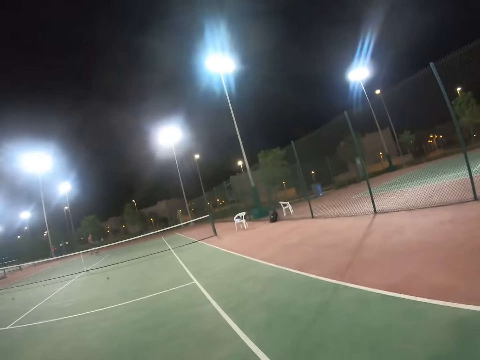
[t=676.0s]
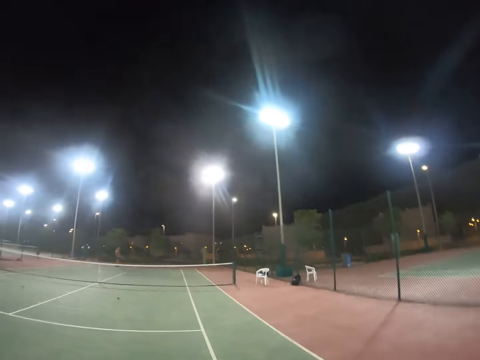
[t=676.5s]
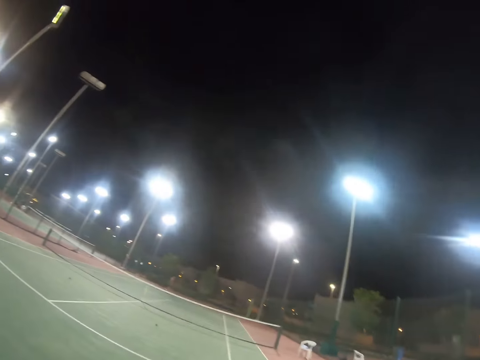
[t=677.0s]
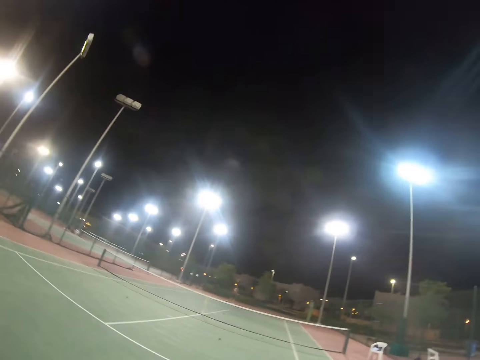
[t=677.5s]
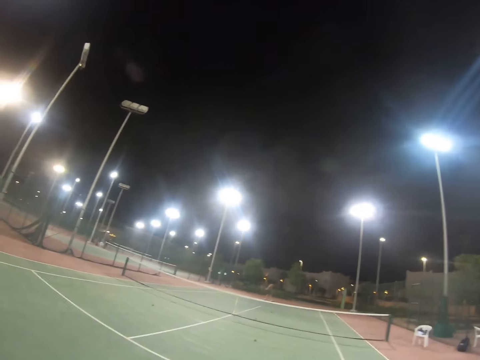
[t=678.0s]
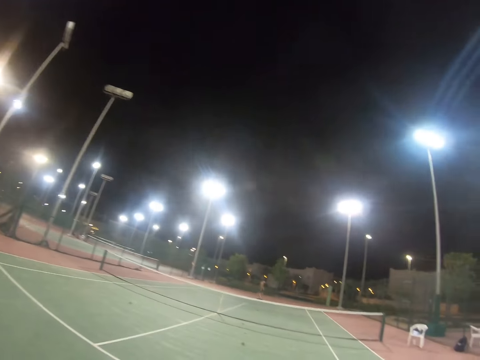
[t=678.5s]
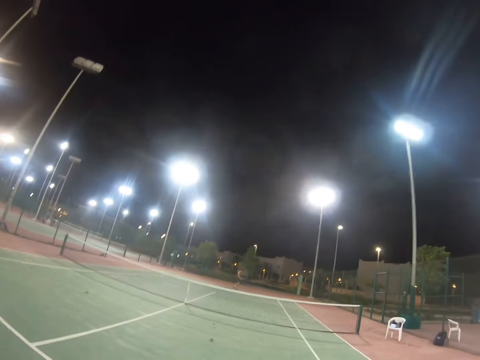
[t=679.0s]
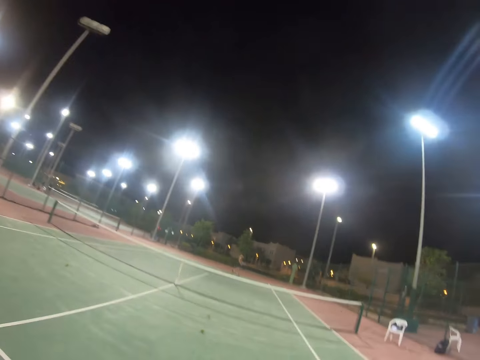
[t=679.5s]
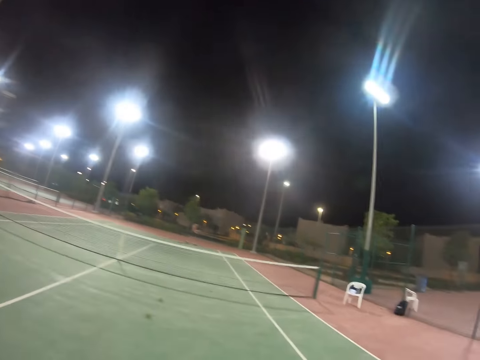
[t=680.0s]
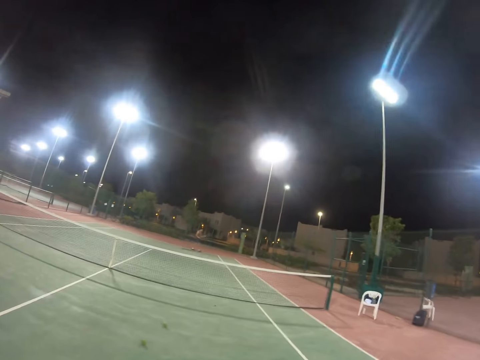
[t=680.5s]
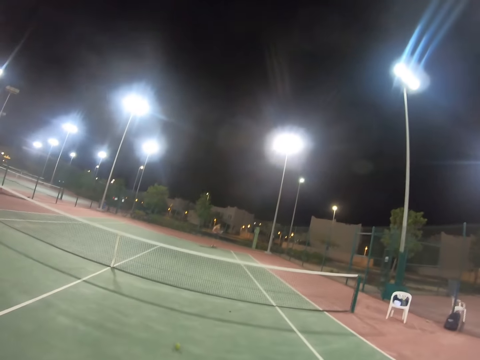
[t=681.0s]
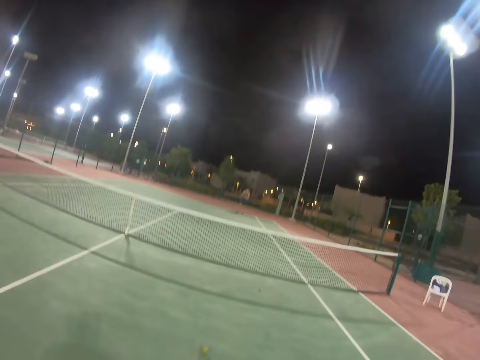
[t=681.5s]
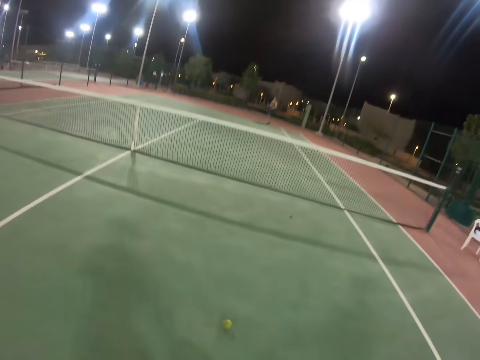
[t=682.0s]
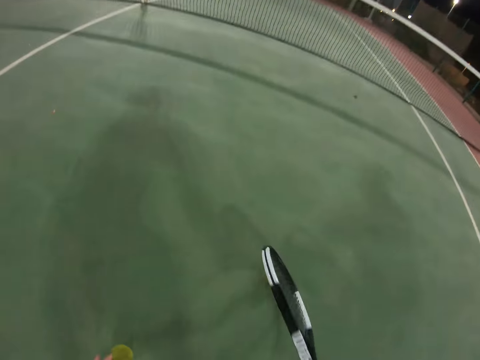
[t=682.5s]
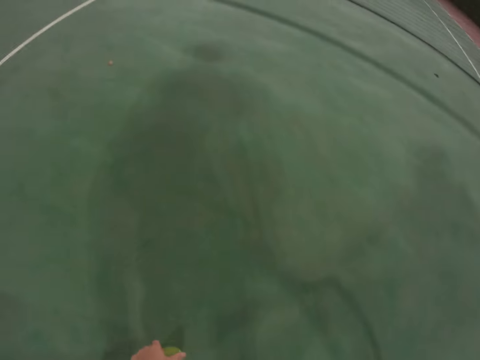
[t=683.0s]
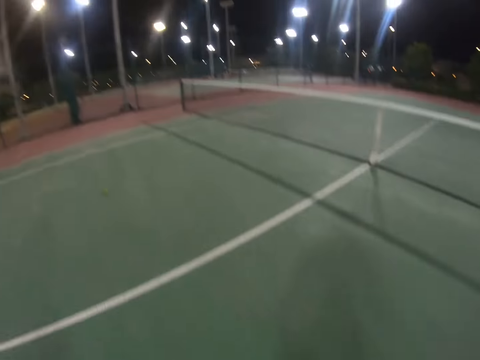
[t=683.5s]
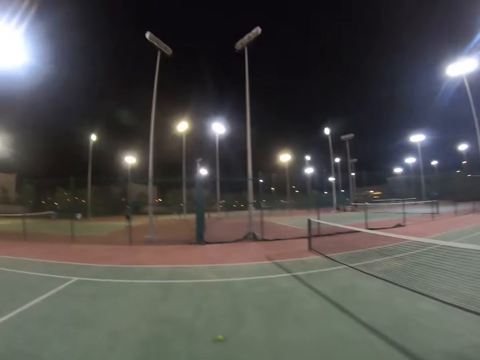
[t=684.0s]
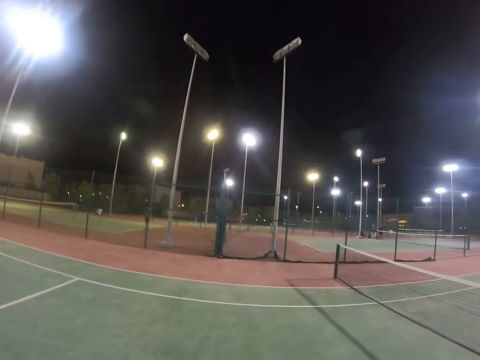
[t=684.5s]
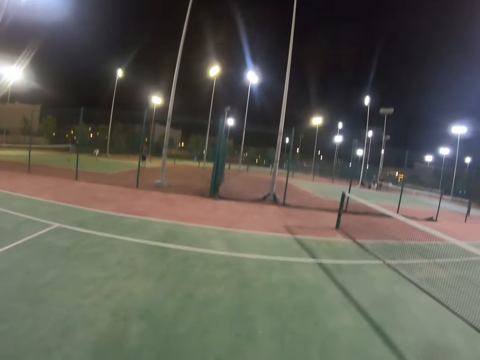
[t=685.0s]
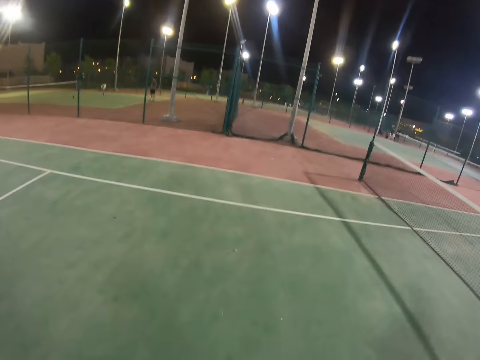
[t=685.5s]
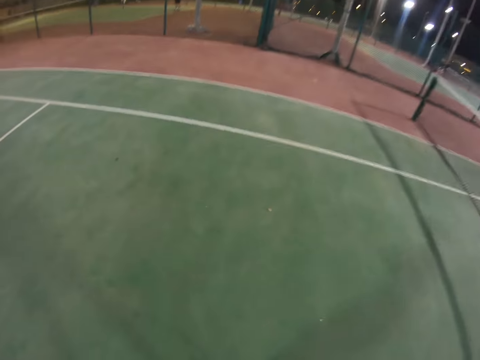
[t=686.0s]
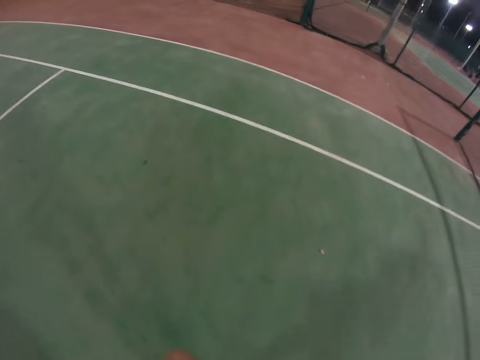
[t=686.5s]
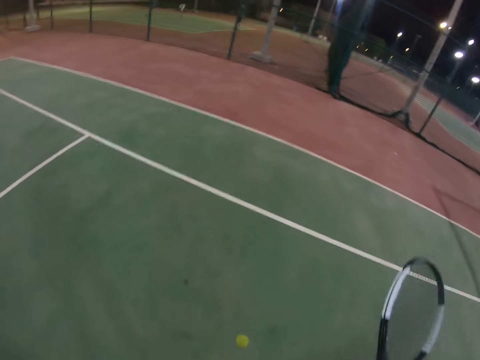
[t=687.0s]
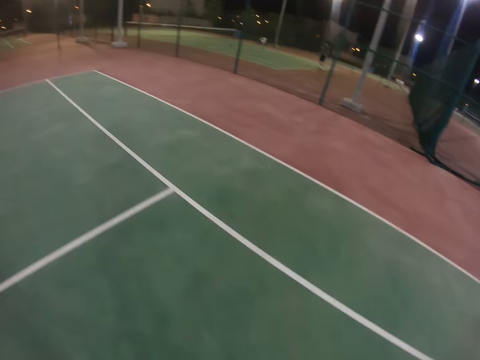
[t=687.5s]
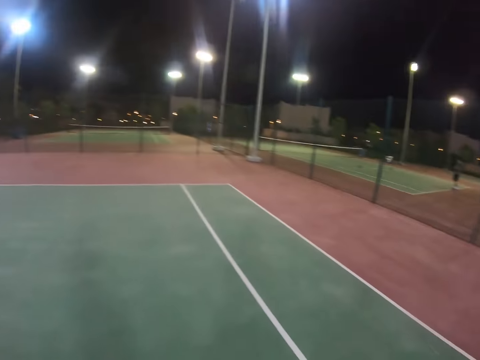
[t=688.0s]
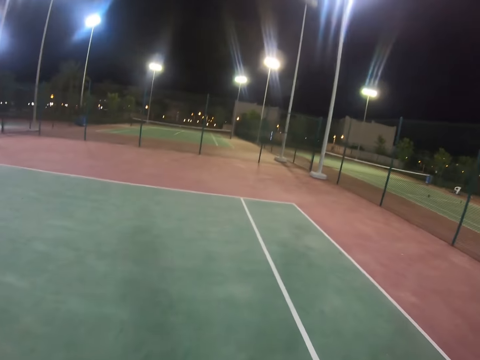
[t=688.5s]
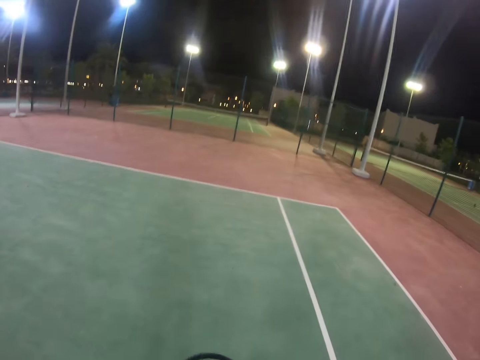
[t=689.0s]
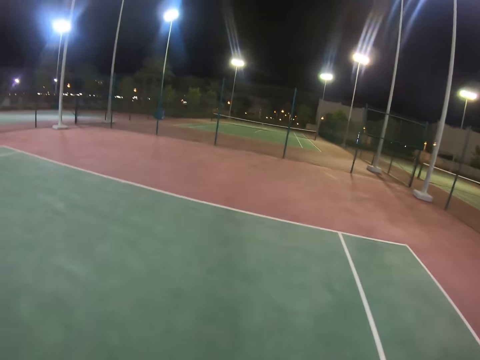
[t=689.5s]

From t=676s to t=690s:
The camera wearer is bending to pick up the ball.

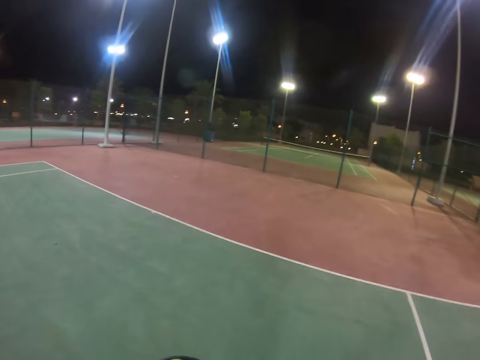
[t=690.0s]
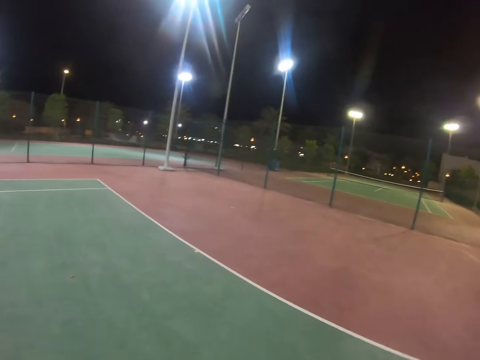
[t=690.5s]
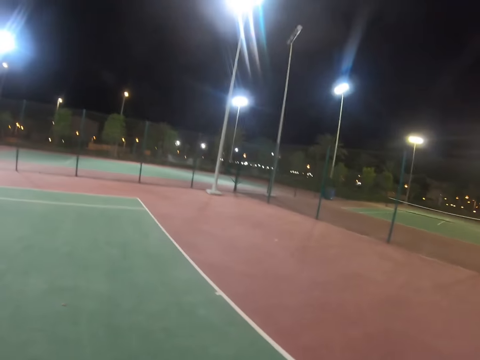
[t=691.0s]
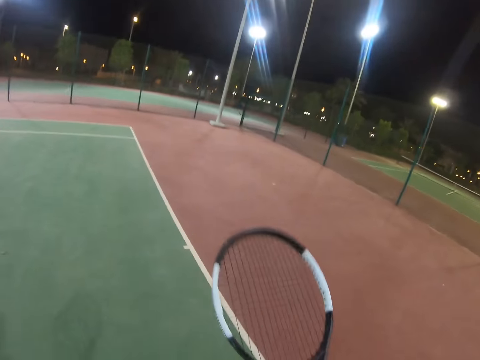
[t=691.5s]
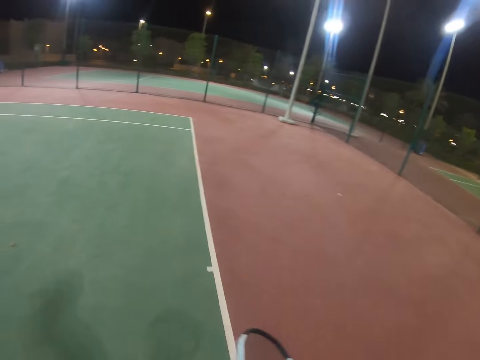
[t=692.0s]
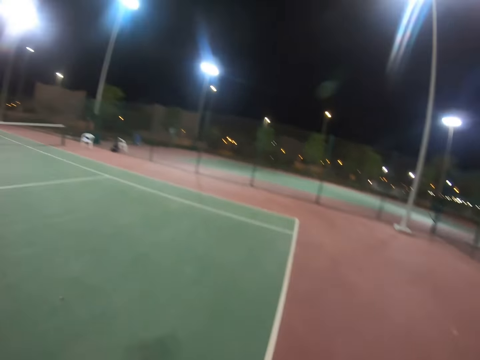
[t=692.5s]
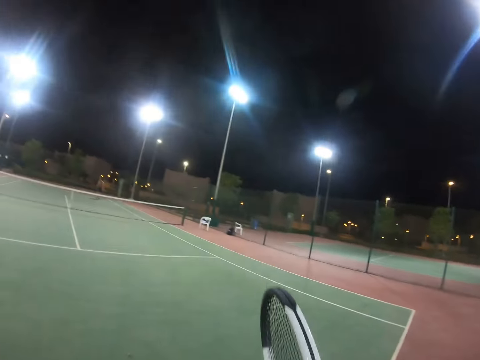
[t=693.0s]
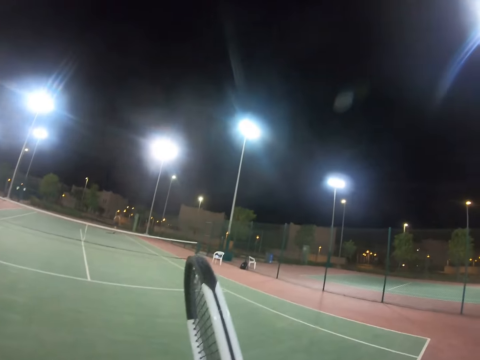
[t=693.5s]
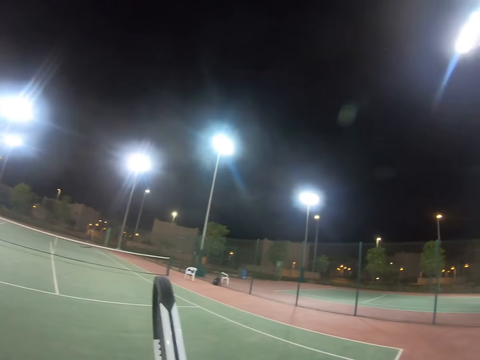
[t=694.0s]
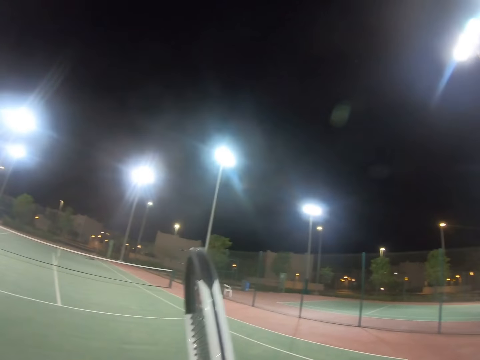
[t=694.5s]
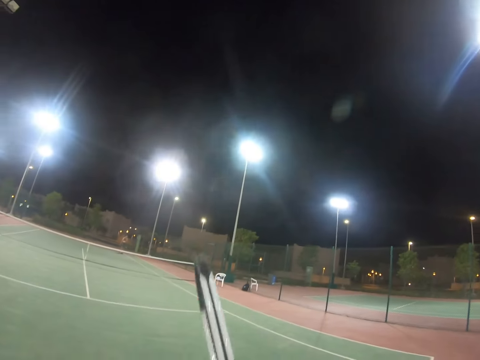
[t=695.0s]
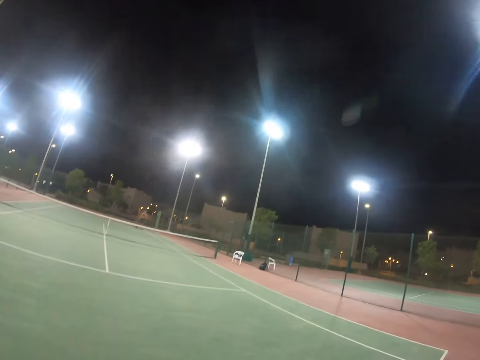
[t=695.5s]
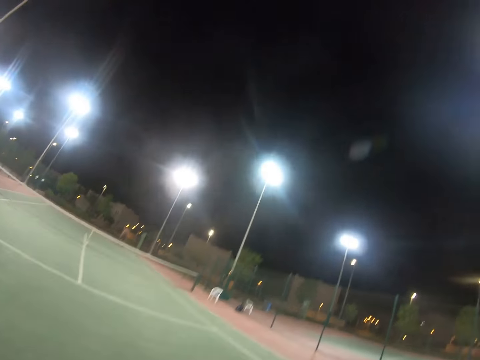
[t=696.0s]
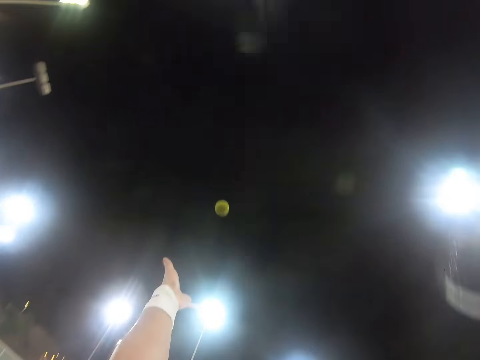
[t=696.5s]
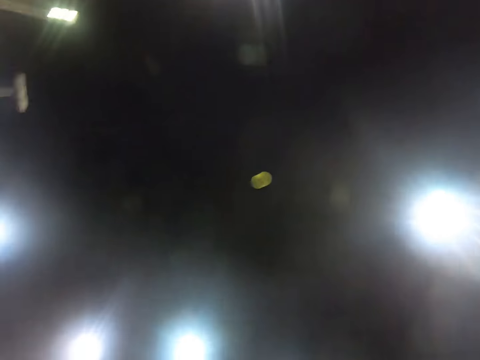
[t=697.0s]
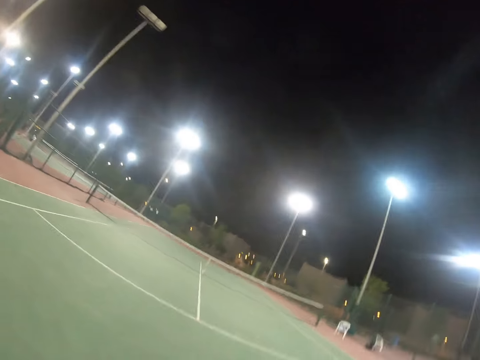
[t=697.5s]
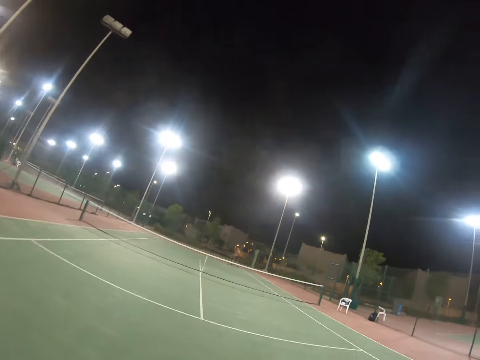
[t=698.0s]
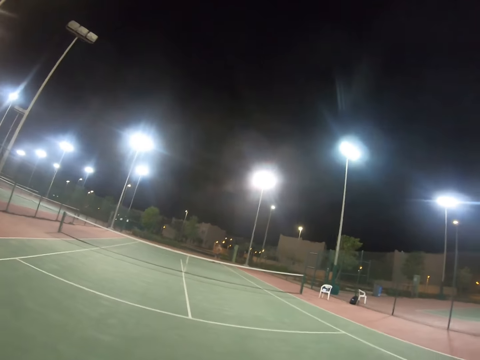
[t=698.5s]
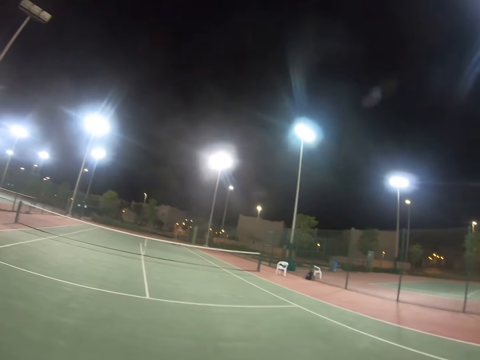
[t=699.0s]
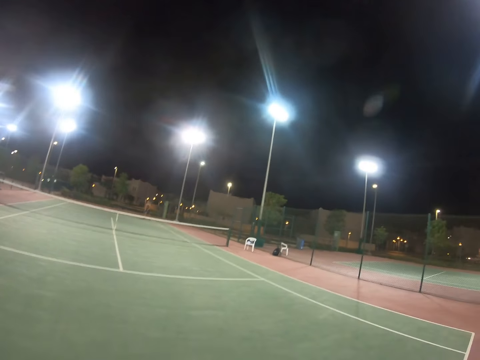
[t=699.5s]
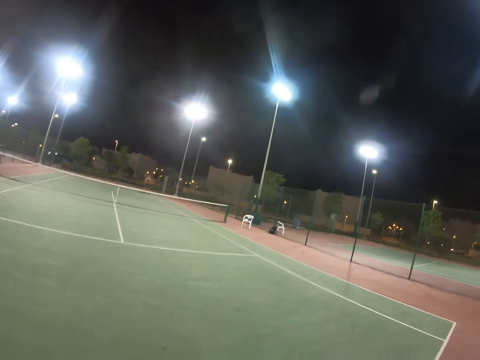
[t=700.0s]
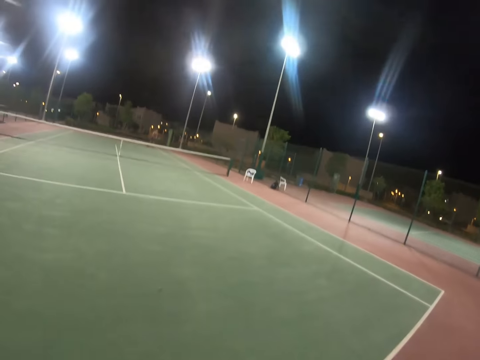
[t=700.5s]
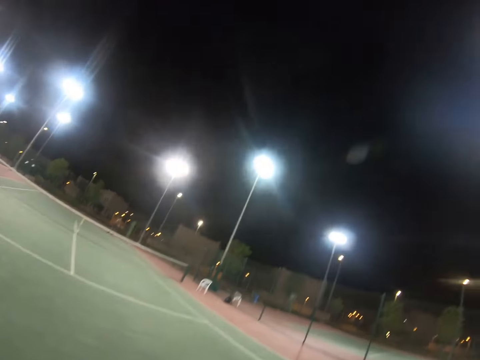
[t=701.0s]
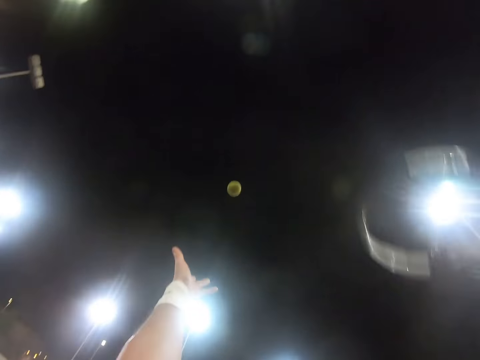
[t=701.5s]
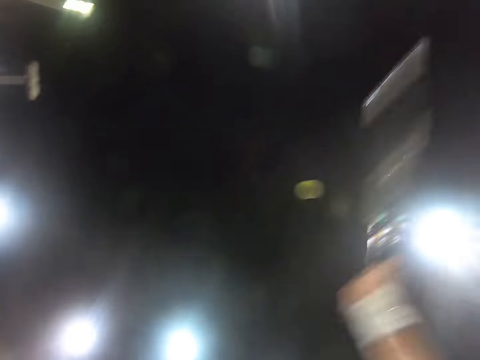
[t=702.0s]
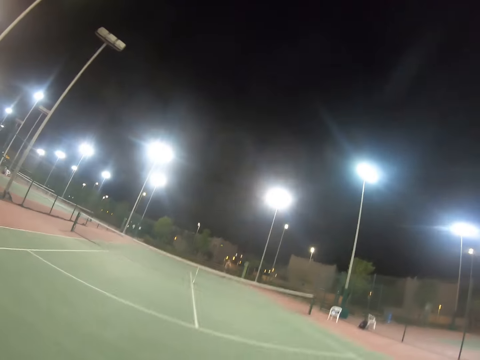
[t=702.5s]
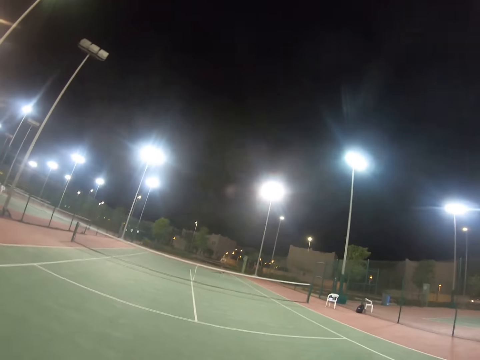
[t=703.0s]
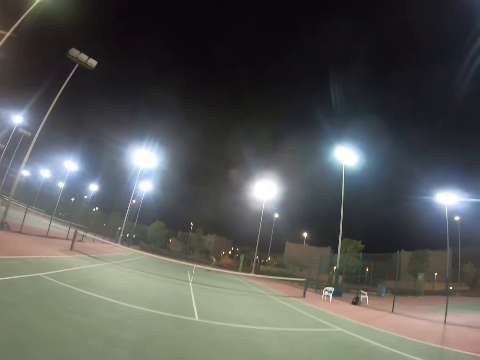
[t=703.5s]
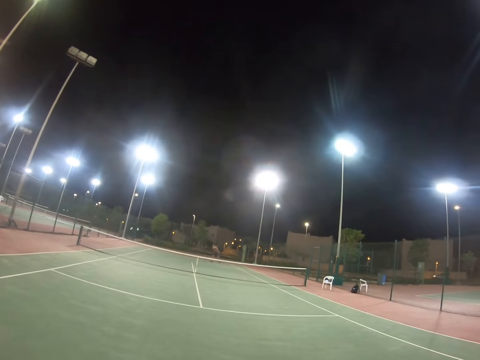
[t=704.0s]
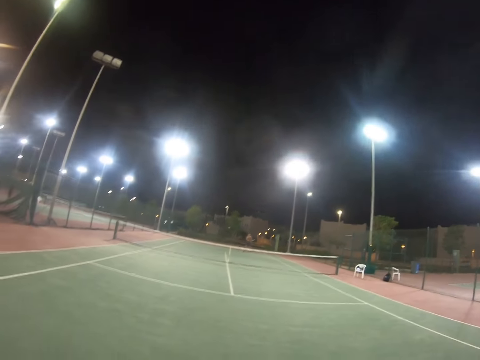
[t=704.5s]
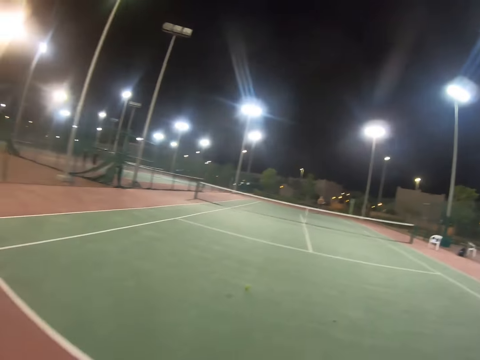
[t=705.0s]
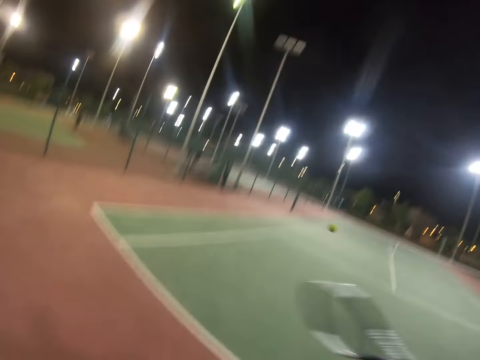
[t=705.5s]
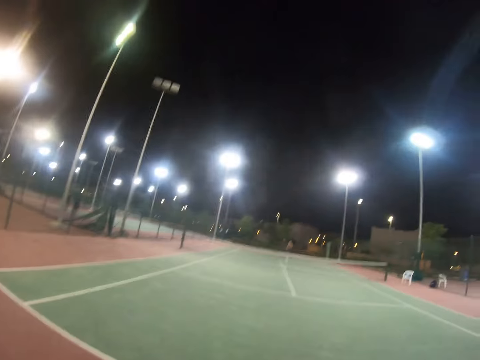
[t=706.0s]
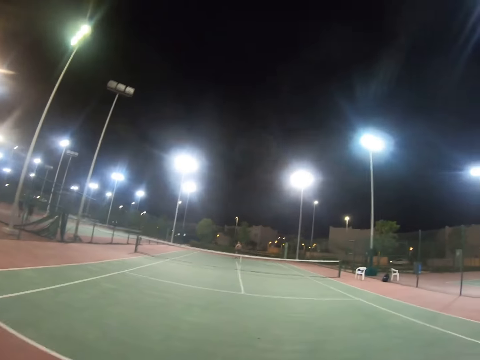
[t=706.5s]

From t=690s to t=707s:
The camera wearer is walking toward the fence. They are throwing the ball up.
